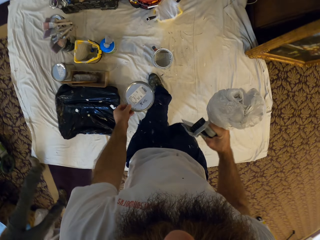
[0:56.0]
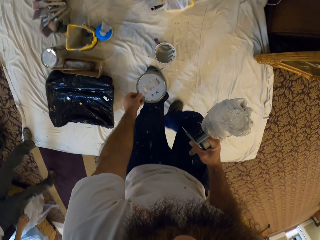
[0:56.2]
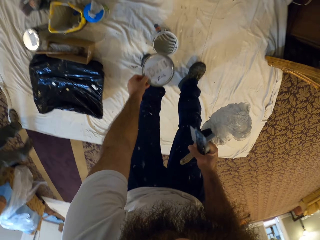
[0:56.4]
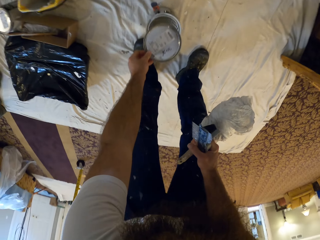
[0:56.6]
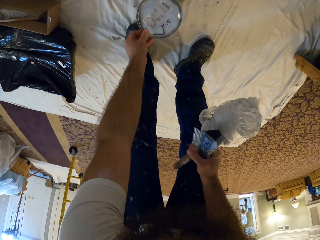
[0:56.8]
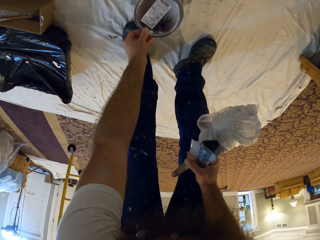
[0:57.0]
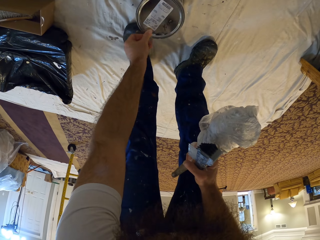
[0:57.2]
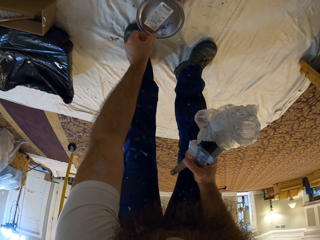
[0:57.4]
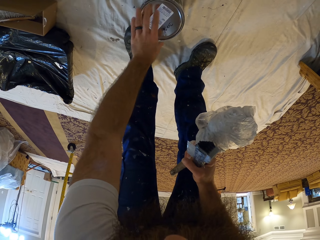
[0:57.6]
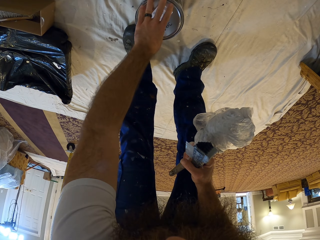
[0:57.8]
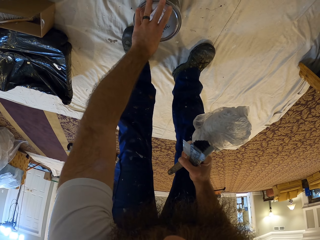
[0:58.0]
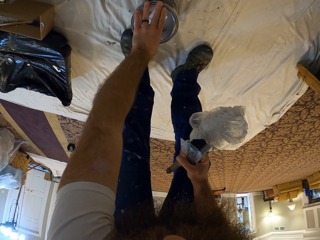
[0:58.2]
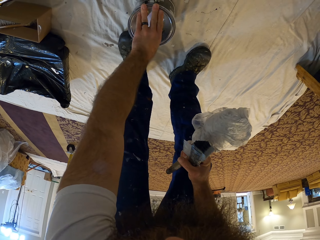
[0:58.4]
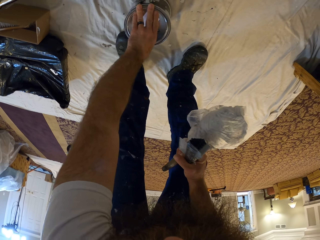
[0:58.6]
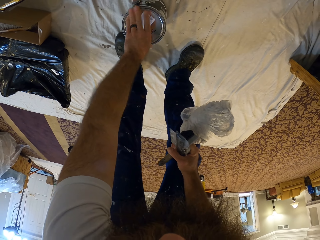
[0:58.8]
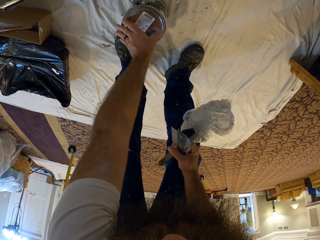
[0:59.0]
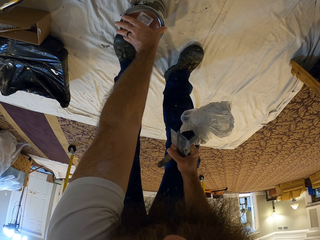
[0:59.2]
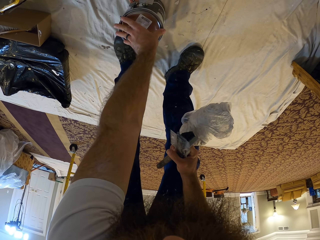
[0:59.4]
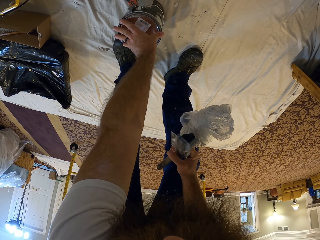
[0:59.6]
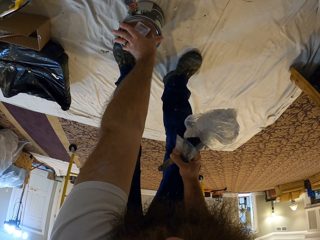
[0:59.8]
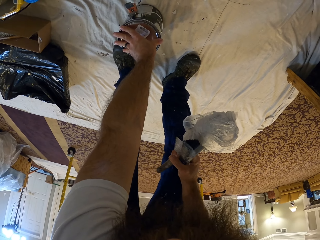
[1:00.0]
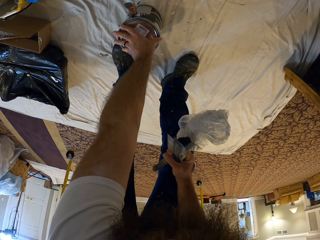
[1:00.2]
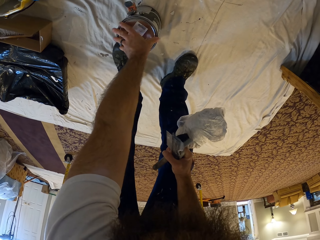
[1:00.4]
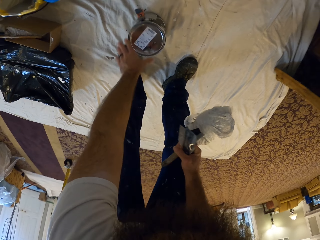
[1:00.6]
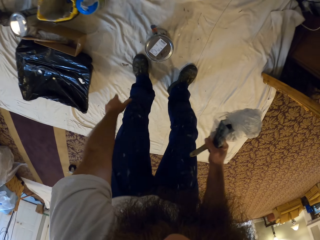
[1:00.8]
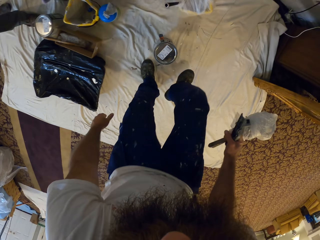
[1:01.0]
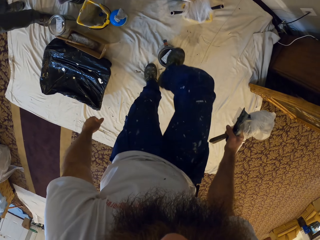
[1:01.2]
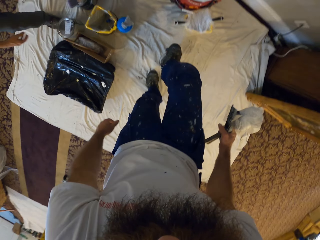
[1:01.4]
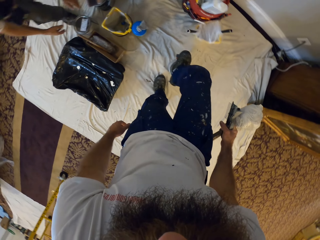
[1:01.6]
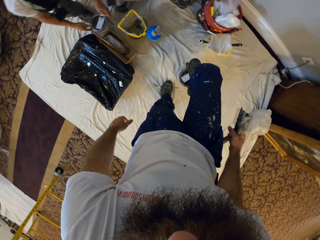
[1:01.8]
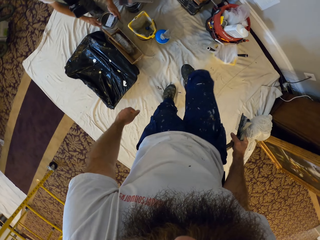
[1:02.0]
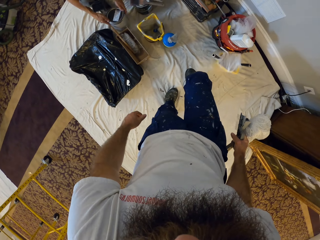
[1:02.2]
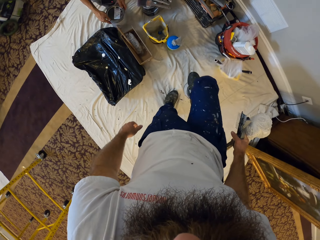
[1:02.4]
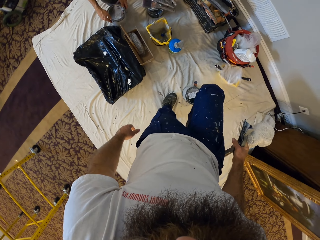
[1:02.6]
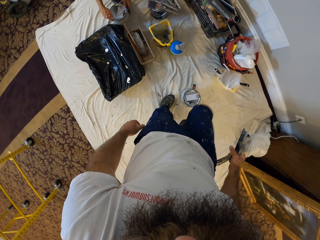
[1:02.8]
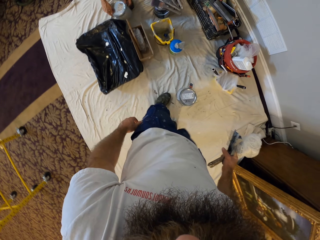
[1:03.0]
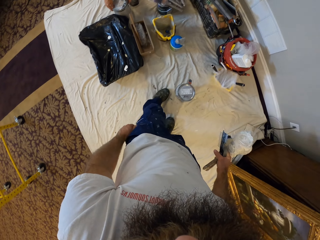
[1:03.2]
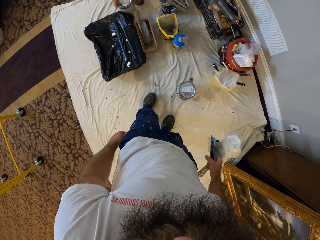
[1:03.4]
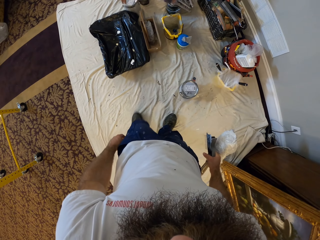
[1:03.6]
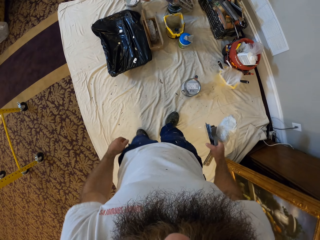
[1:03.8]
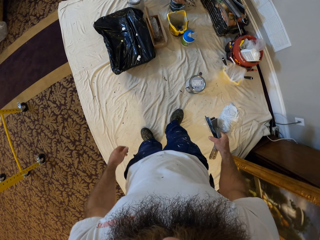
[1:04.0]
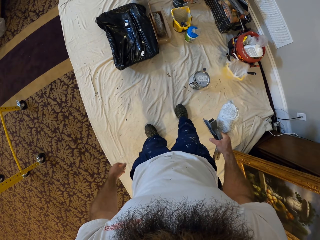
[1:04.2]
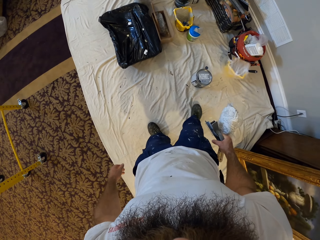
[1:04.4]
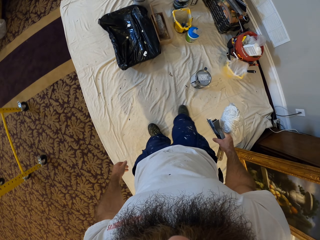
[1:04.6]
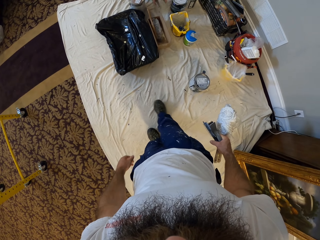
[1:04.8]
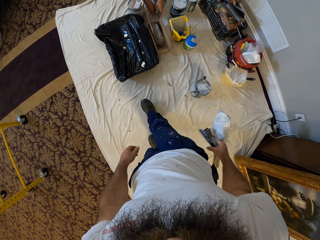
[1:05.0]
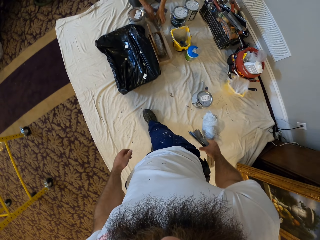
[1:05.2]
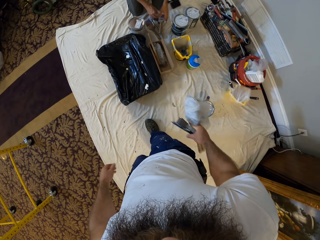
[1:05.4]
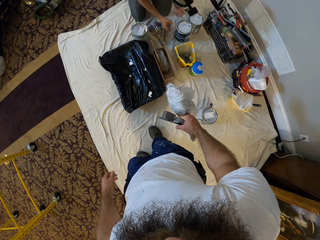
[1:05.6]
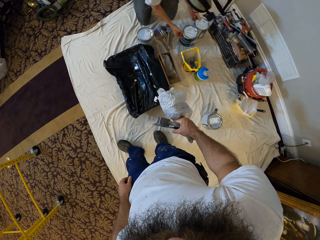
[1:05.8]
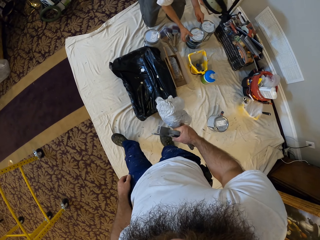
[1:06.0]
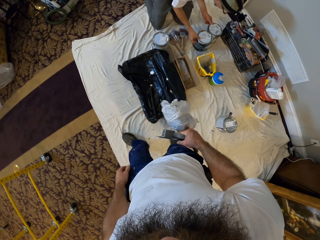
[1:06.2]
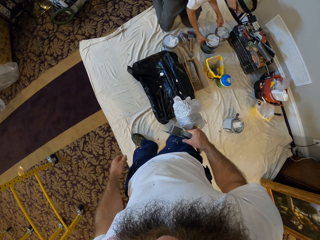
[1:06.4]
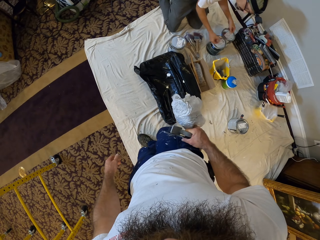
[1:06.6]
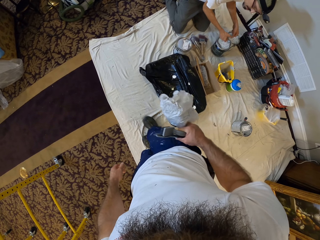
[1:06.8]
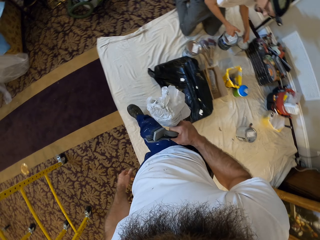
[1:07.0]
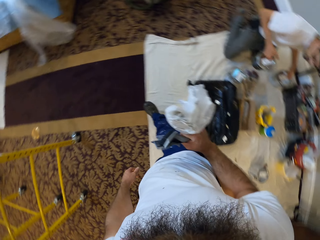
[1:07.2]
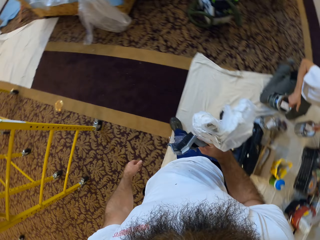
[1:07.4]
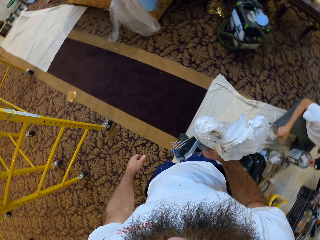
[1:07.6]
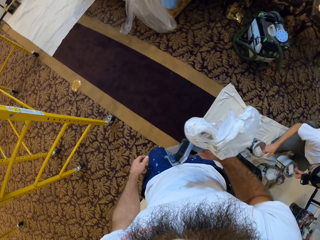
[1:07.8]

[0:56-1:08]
The camera wearer closes the paint can on the white cloth with the paint cover in his left hand. He steps on the paint can on the white cloth with his right leg. A man adjusts a paint can on the white cloth with both hands. The man drops some paint brushes on the white cloth with both hands. The camera wearer walks. The man lifts the paint can from the white cloth on the floor with his left hand. The man lifts the paint can from the white cloth on the floor with his right hand.

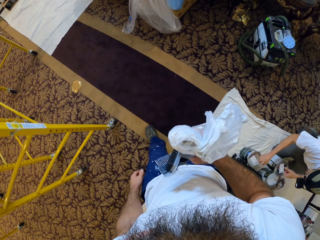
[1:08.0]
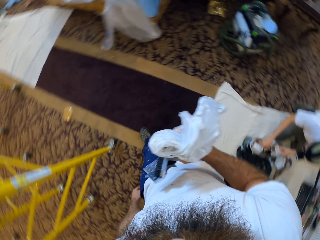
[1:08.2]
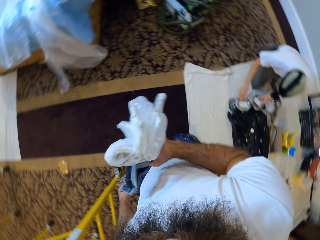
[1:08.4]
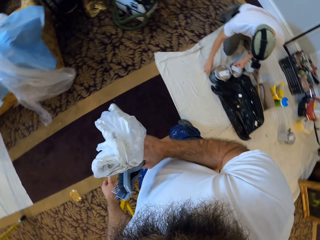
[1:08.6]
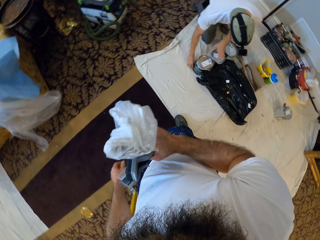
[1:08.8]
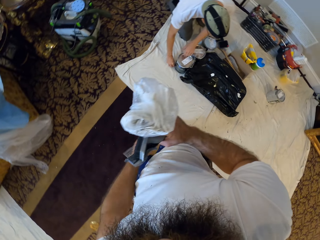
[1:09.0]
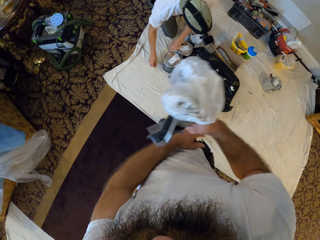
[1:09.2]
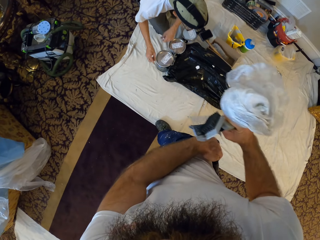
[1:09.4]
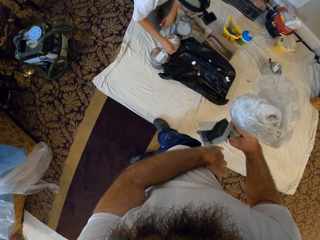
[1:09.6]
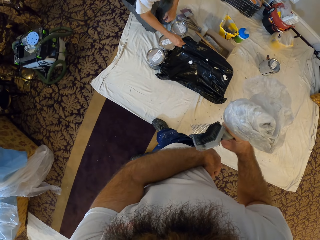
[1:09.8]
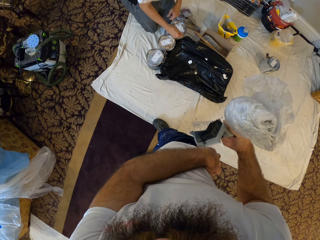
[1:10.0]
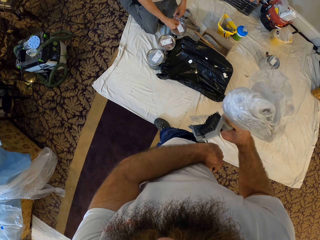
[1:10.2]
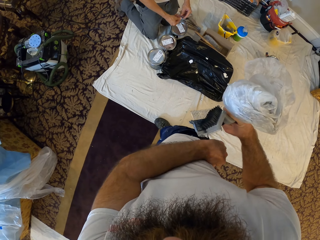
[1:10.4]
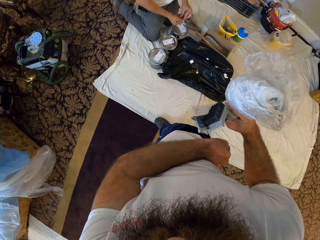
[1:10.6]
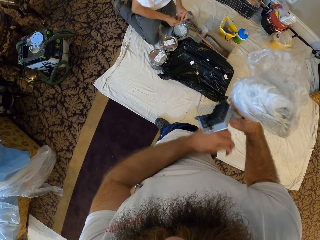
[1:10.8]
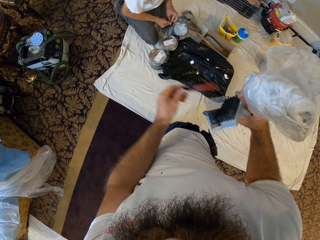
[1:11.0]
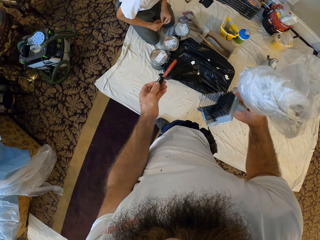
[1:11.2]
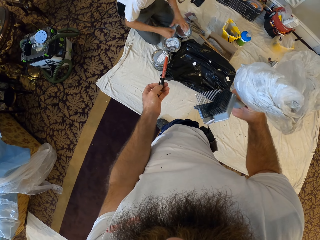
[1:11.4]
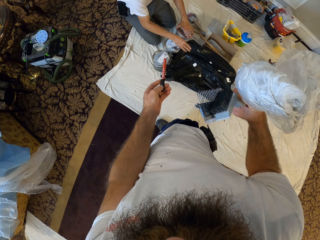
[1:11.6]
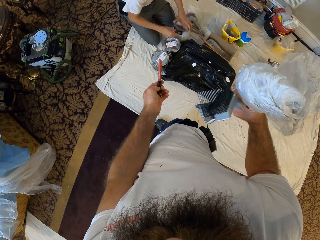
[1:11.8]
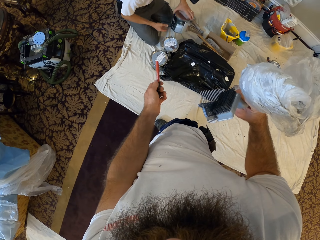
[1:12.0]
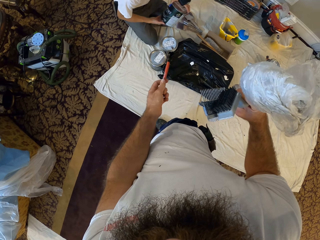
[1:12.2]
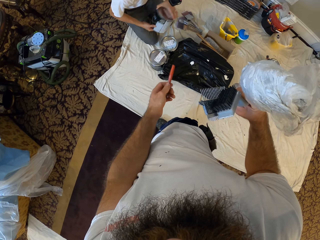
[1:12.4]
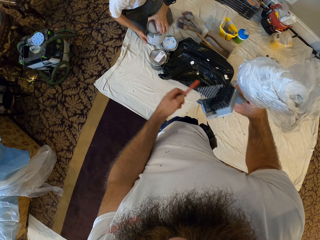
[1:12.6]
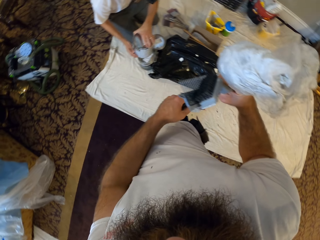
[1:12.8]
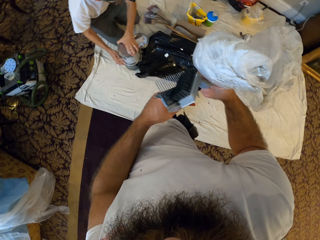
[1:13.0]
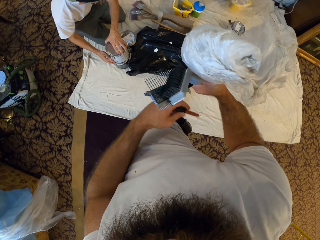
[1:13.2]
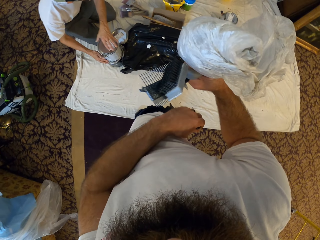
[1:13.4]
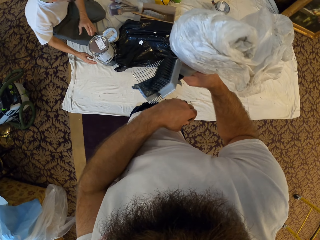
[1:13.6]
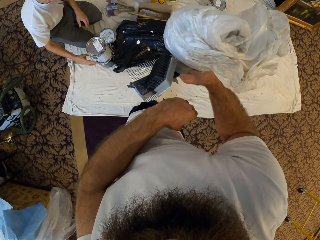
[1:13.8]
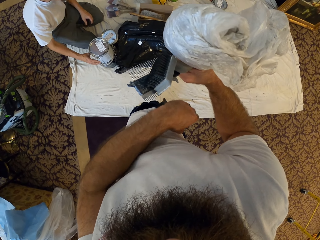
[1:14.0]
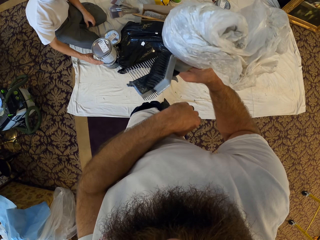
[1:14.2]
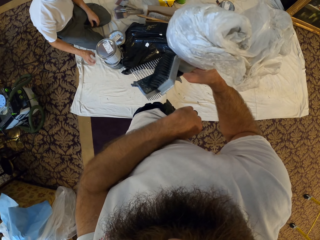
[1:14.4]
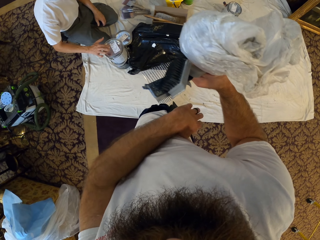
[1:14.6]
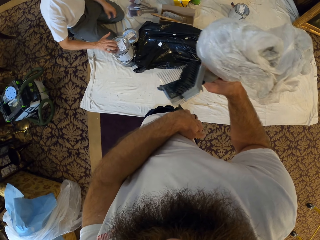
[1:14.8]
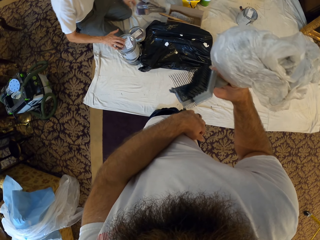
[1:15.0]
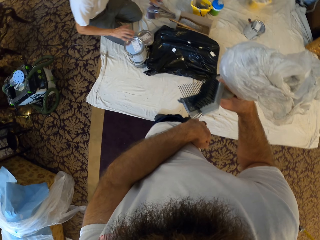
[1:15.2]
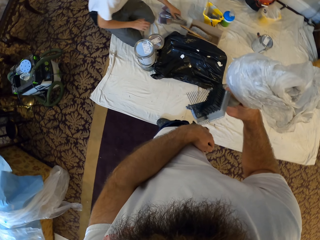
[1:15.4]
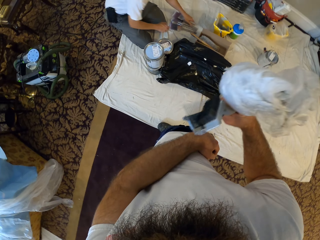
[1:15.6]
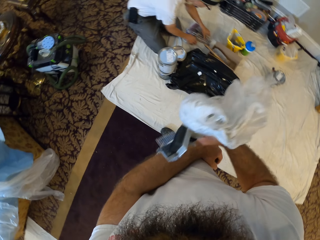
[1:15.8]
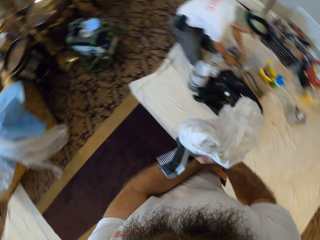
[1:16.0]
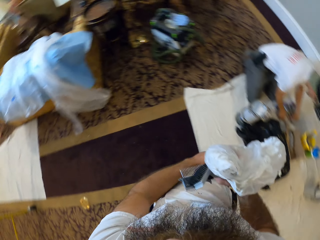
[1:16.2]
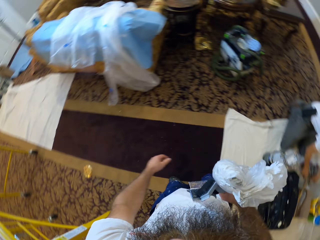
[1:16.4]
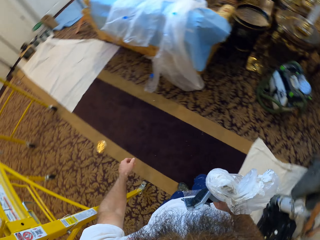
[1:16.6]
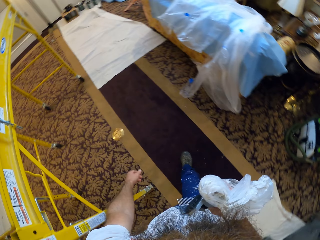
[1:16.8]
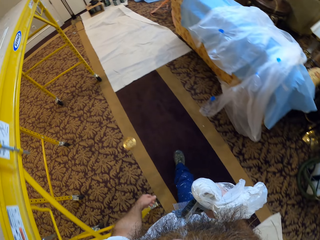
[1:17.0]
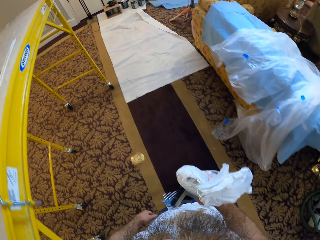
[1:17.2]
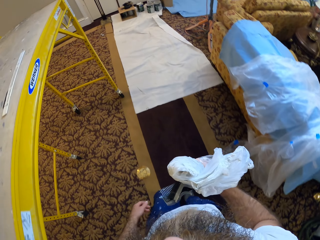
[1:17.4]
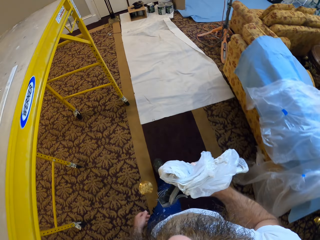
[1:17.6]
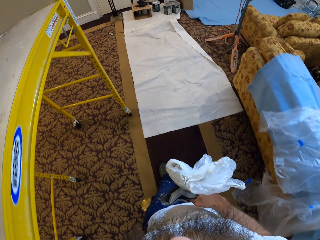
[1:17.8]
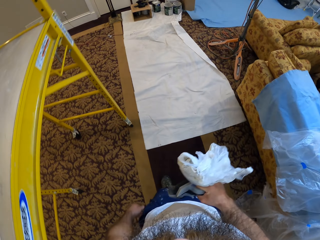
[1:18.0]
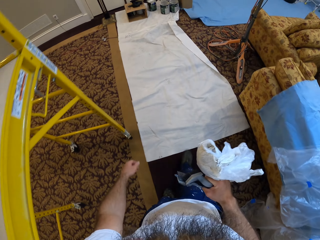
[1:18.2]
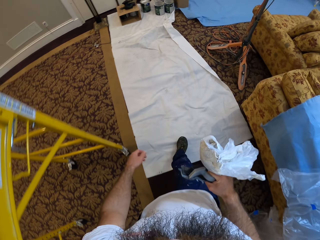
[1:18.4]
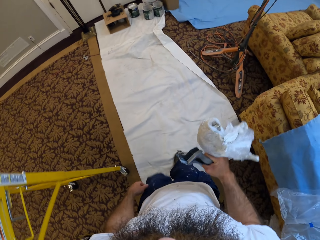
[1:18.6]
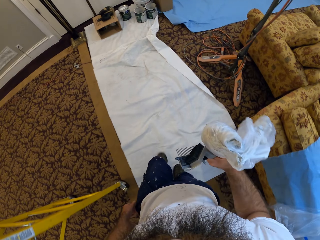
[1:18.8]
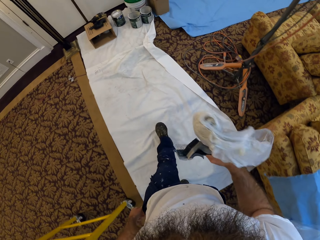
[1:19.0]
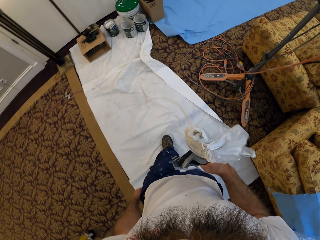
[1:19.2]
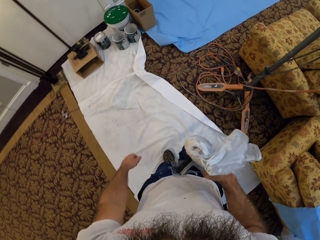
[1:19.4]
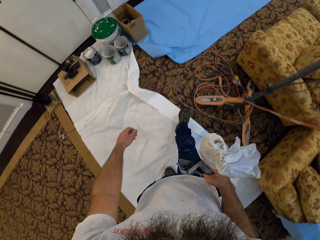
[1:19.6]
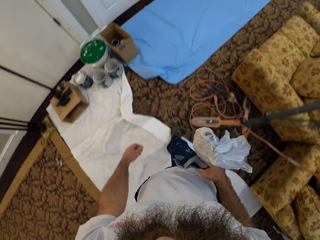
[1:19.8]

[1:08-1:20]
The man drops the paint can on the white cloth with his right hand. The man drops the paint can on the white cloth with his left hand. The camera wearer removes a pen from a jean trouser pocket with his left hand. The man picks the paint can from the white cloth on the floor with his left hand, holds the paint can with both hands, and drops the paint can on the paint can with both hands. The camera wearer puts the pen in the jean trouser pocket with his left hand. The man picks some paint brushes from the white cloth on the floor with his left hand. The camera wearer walks to a kitchen.
